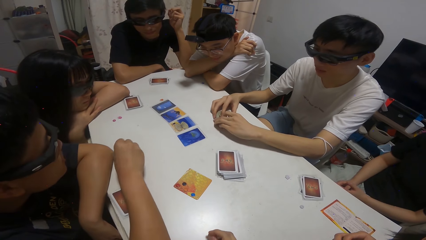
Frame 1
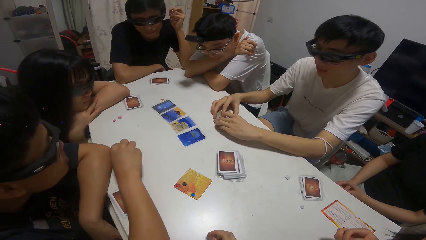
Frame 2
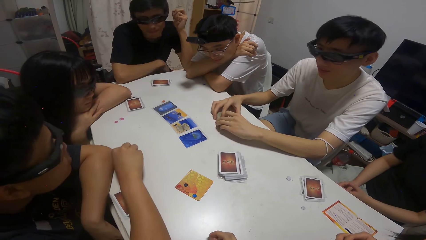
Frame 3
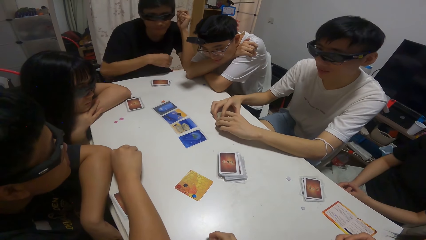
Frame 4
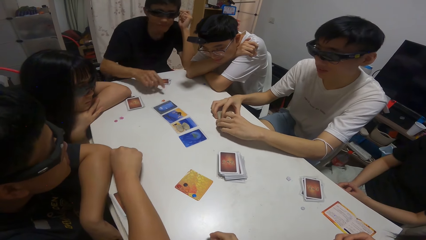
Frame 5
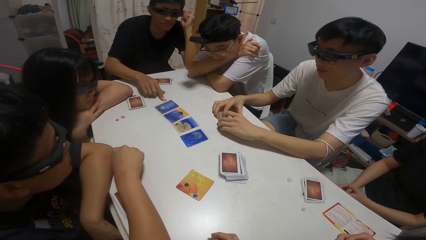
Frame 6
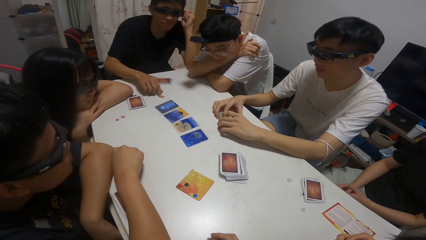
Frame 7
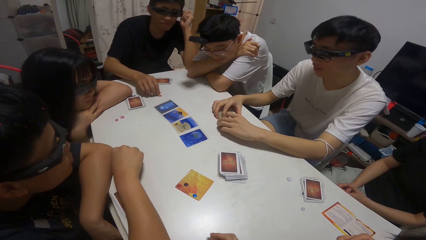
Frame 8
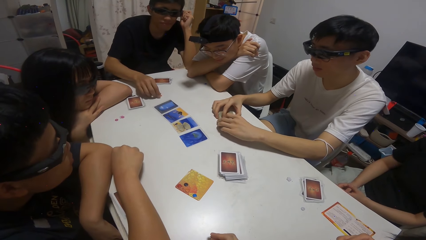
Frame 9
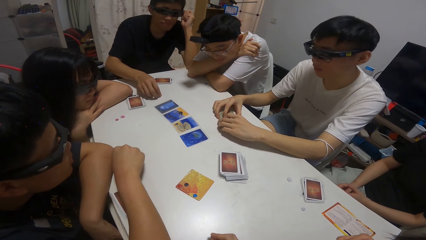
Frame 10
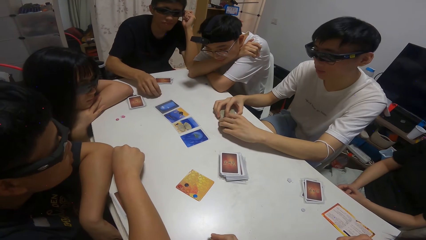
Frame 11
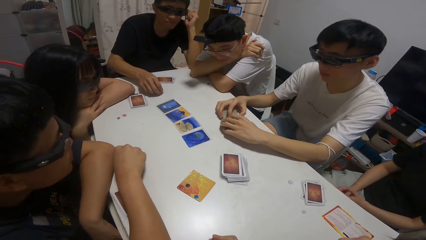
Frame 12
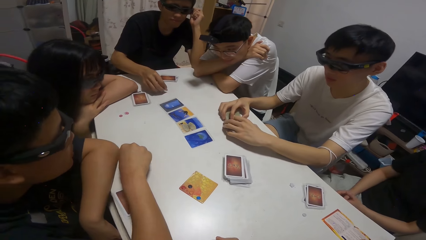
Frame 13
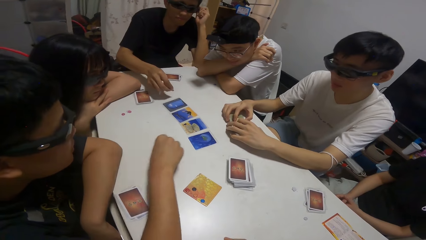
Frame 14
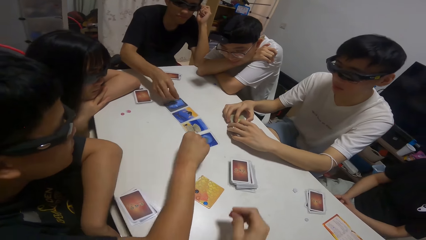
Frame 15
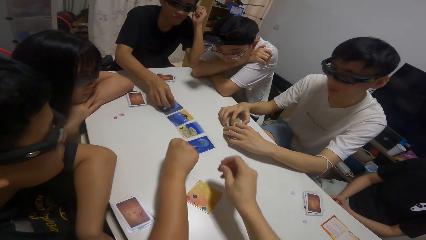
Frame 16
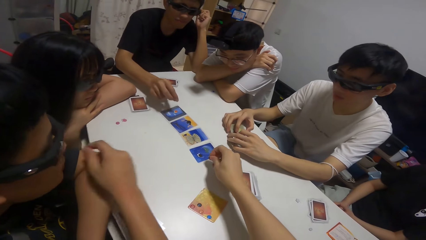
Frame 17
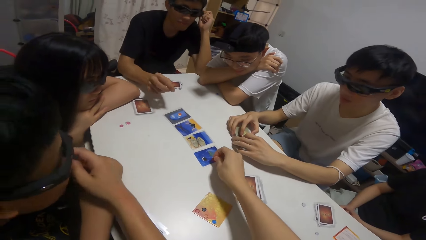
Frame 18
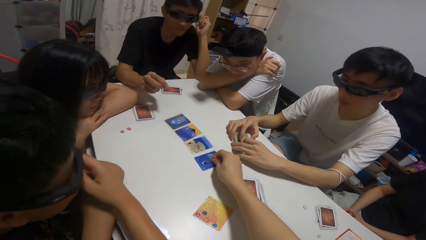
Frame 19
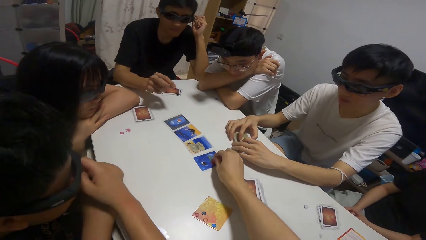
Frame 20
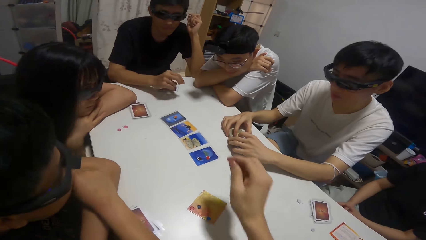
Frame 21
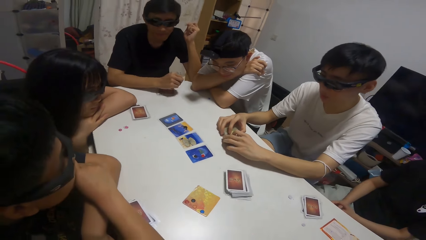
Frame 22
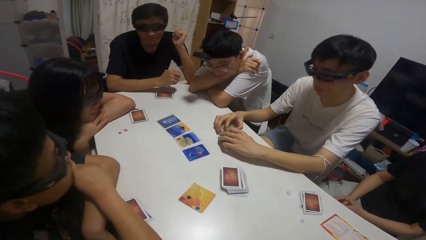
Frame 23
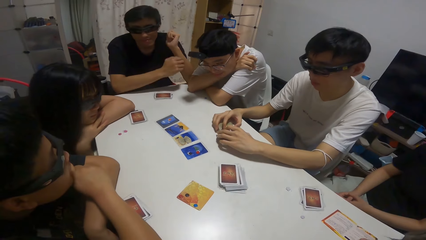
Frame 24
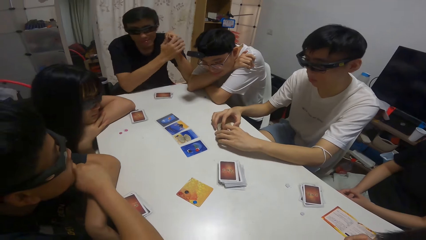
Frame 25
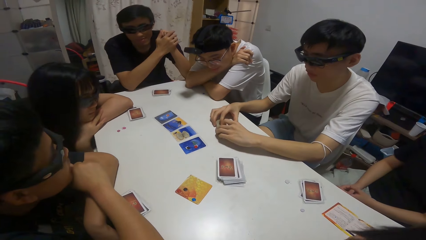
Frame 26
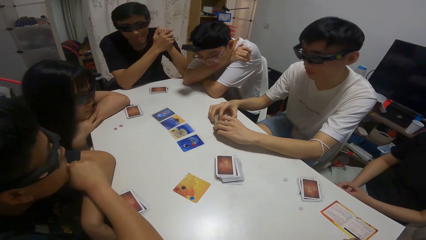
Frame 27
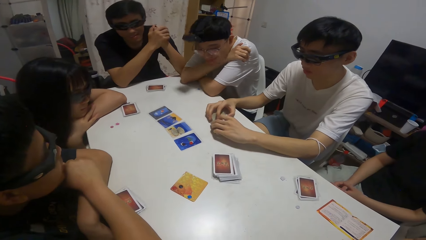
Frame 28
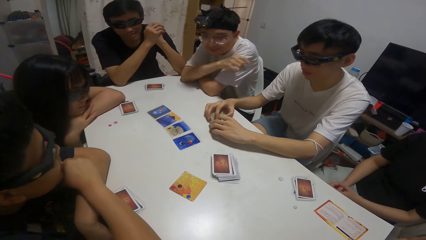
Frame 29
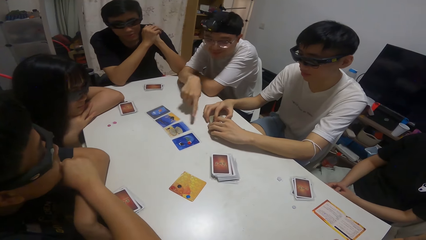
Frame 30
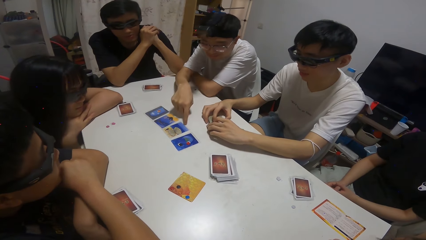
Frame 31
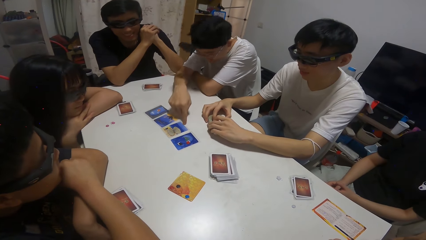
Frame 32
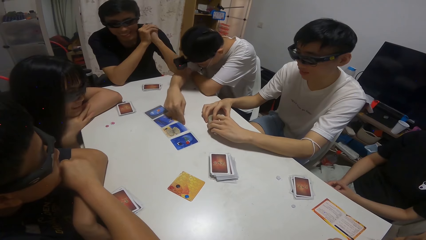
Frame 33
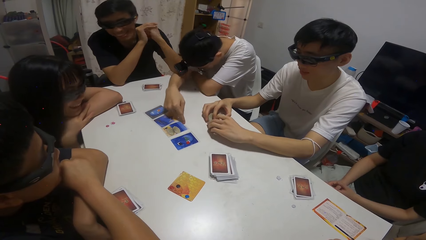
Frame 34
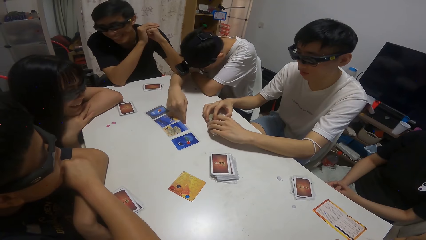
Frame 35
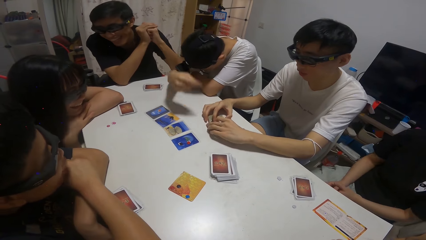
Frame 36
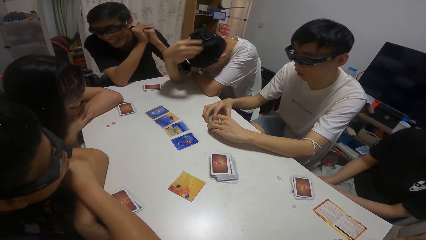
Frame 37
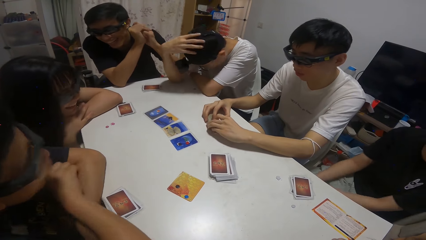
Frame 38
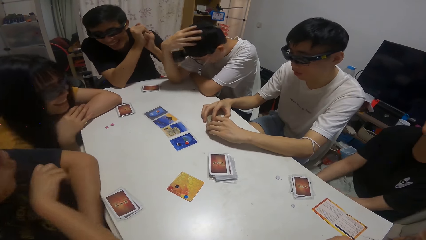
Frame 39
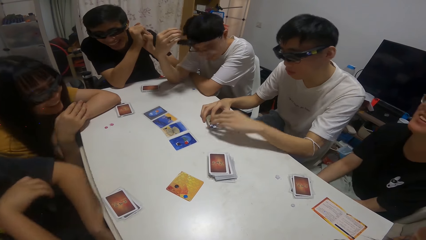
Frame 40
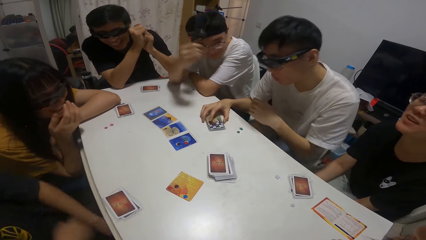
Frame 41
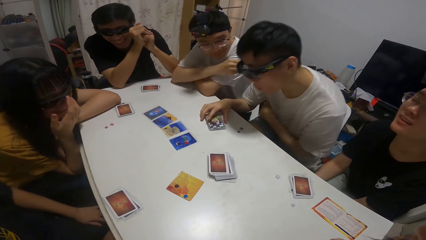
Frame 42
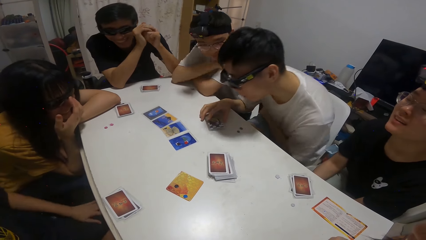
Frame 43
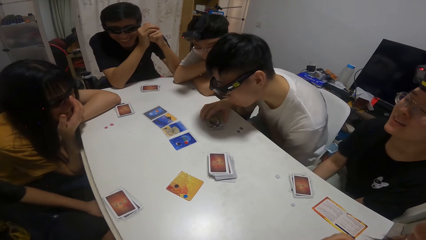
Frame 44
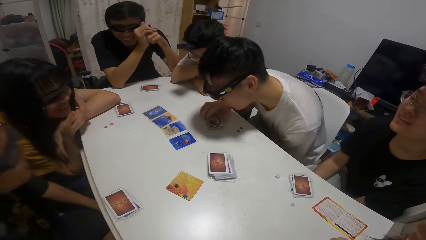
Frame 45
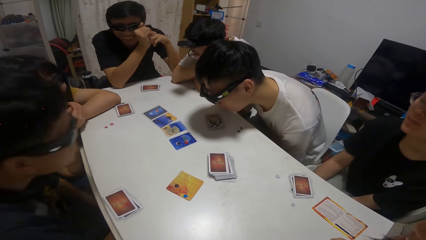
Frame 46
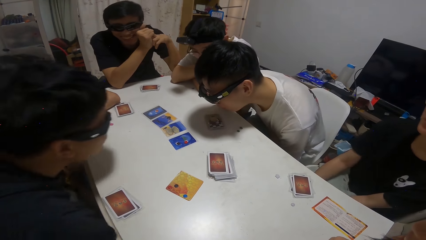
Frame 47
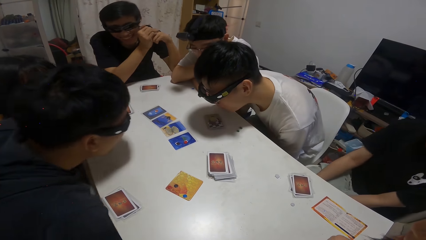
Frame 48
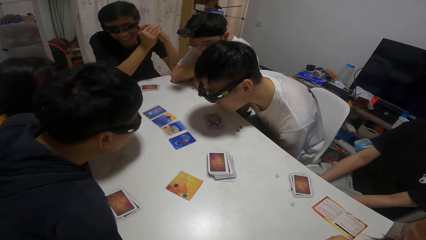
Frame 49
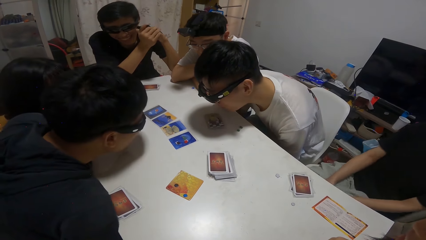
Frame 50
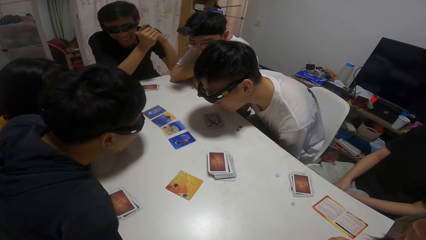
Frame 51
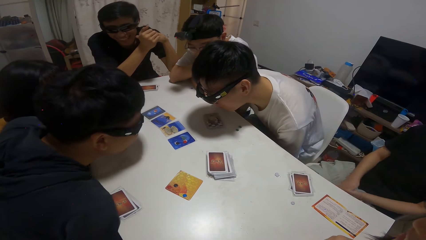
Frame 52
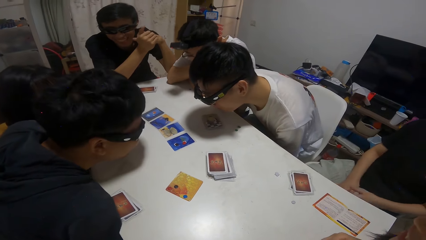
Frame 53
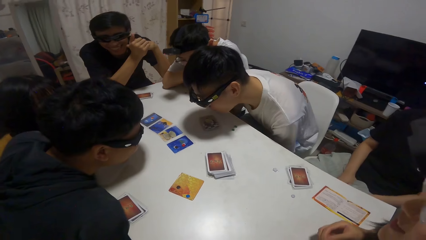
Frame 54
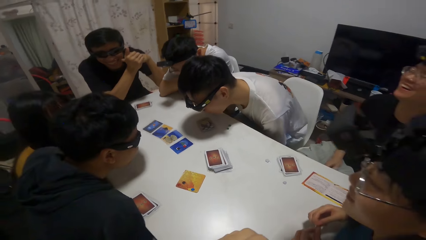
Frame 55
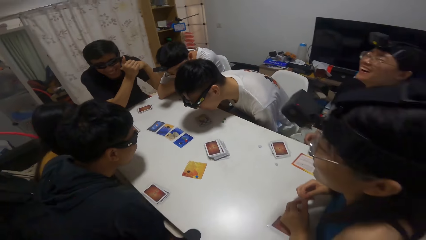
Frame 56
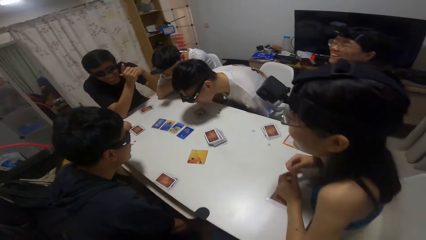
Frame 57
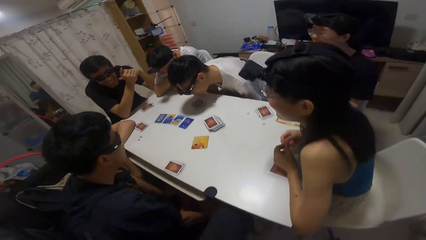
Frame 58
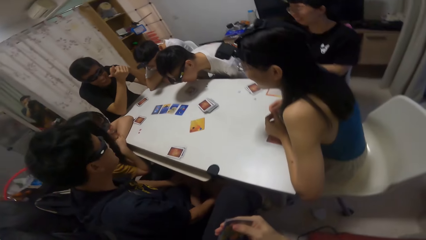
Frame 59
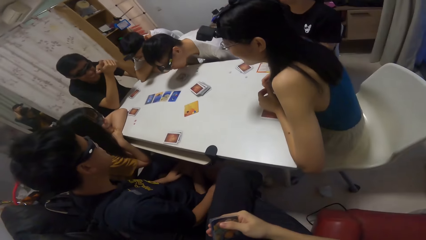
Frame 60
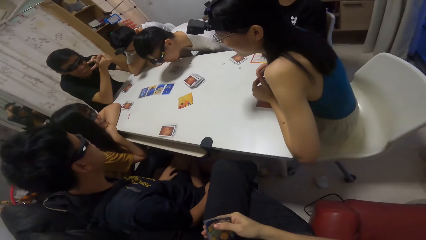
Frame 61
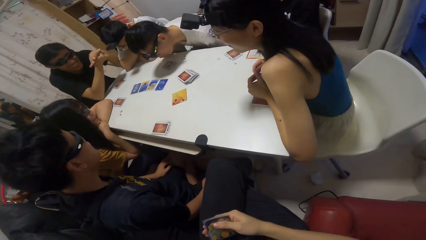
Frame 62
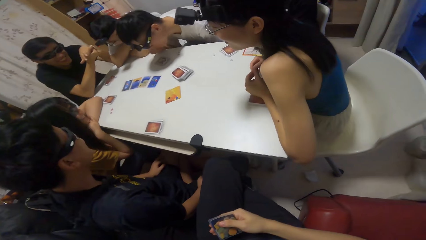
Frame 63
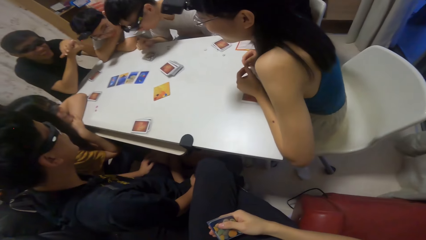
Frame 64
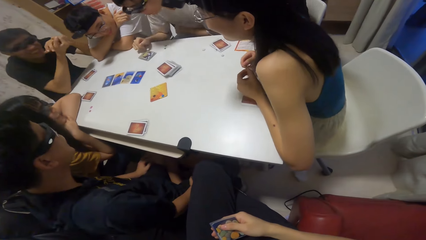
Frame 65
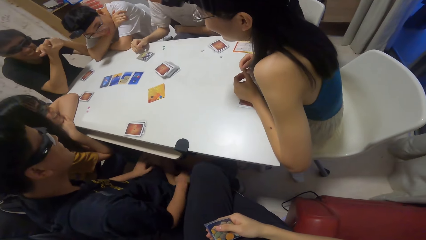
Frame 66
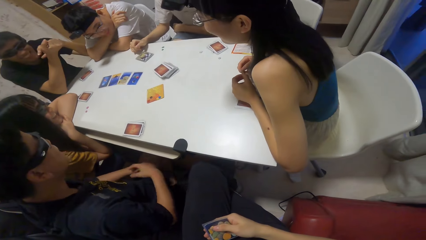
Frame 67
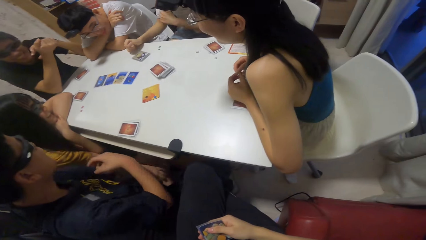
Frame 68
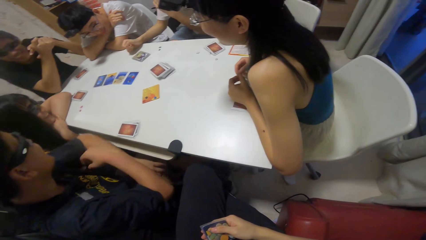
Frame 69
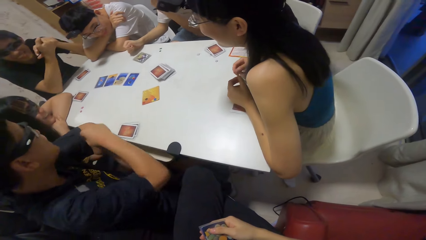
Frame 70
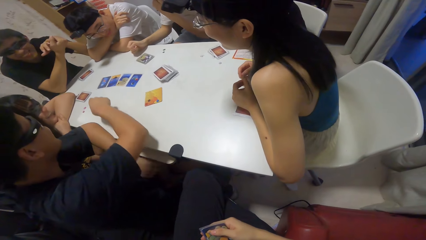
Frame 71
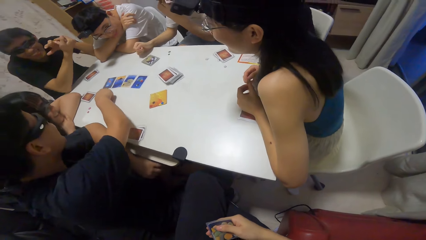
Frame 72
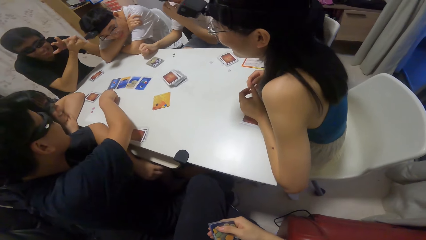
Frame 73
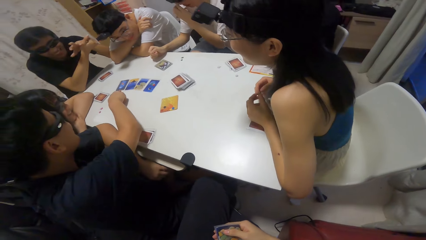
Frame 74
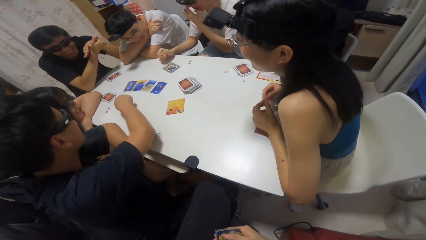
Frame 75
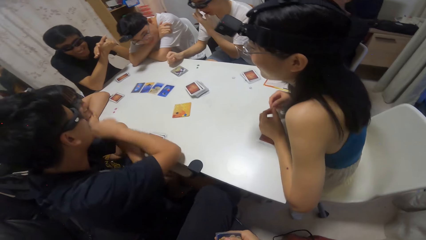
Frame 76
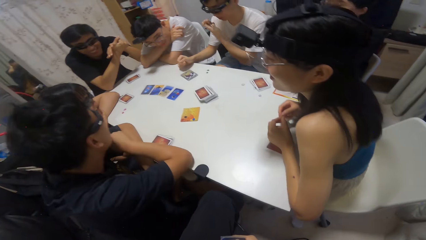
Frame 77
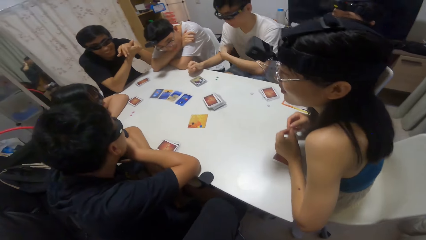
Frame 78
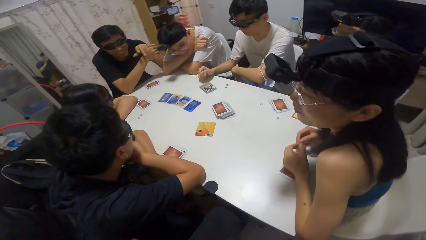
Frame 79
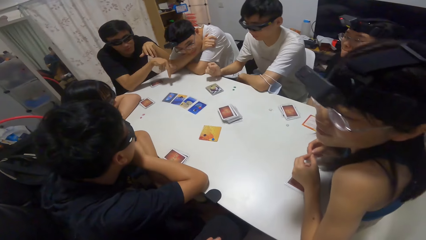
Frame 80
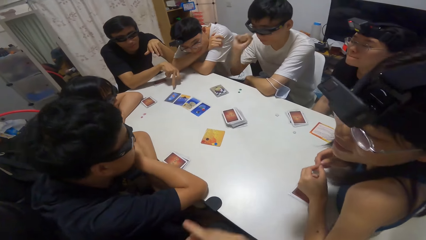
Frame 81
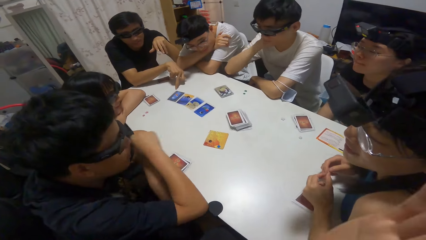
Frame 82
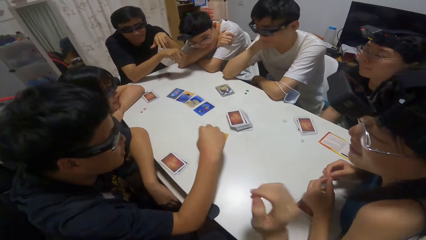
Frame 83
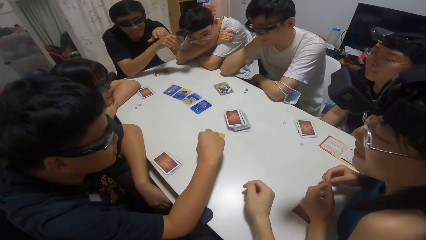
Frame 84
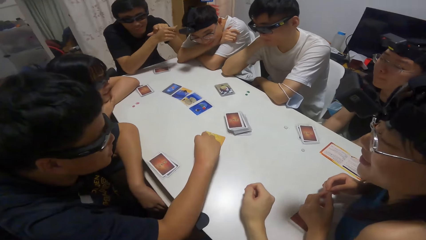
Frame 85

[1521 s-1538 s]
A man picks up a poker chip. A boy moves a sticker from the table to a card on the table. The man places the poker chip on the playing card. Another man places a poker chip on the playing card. The camera wearer drops the sticker on the card on the table. Another boy points towards a card on the table. Another man points at the playing cards.
